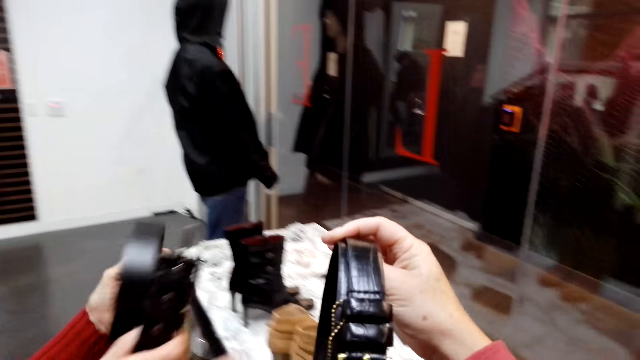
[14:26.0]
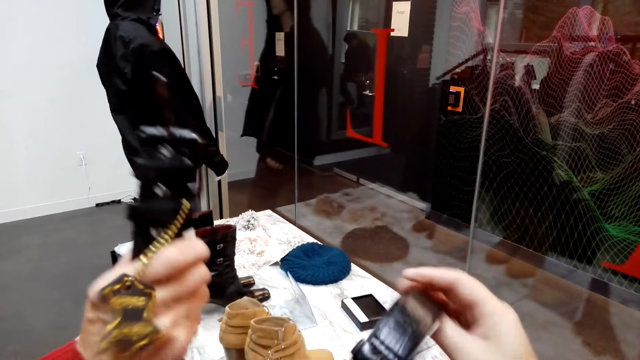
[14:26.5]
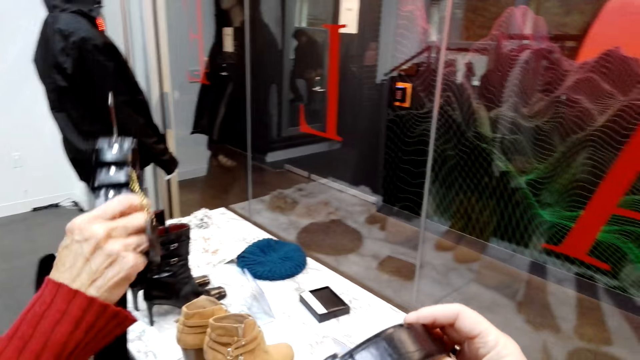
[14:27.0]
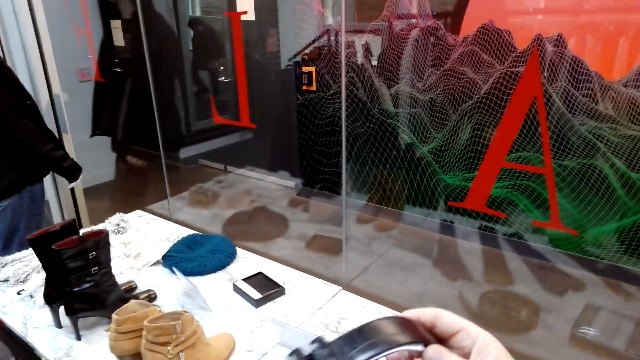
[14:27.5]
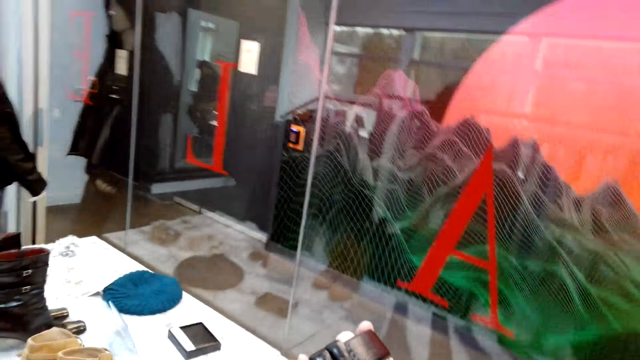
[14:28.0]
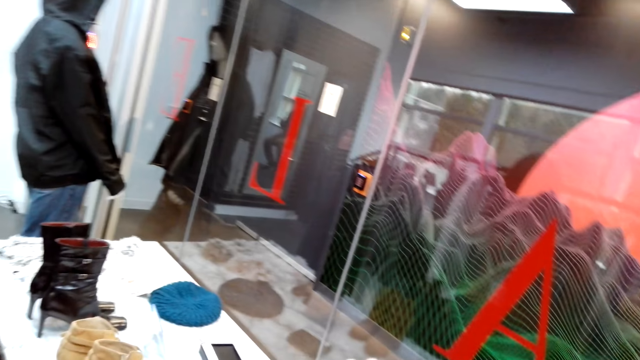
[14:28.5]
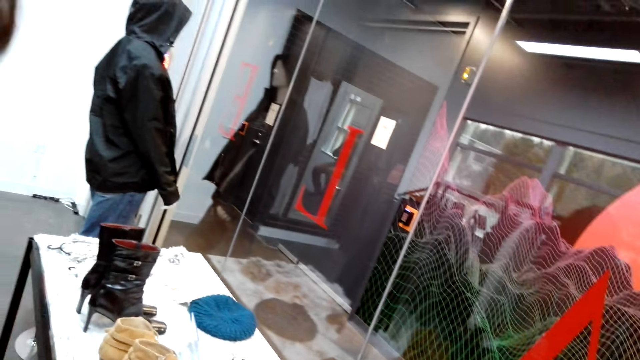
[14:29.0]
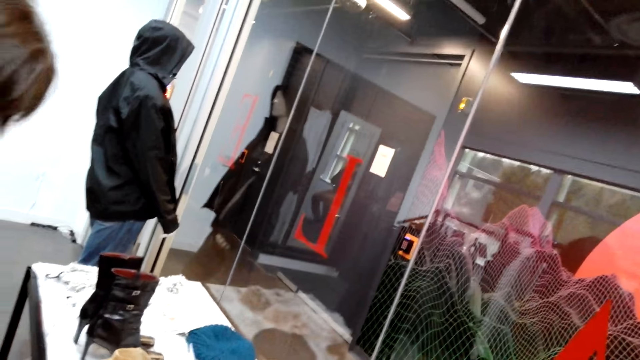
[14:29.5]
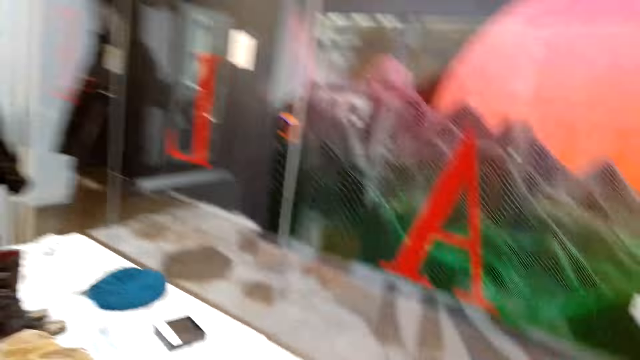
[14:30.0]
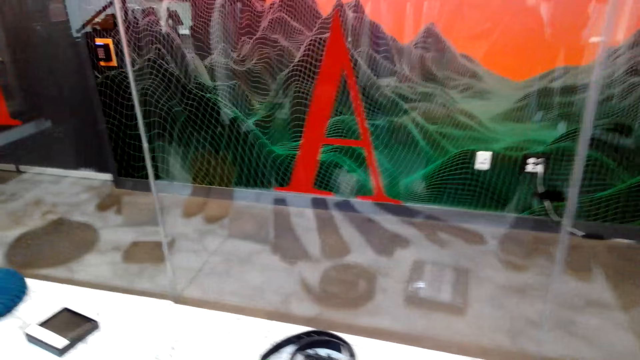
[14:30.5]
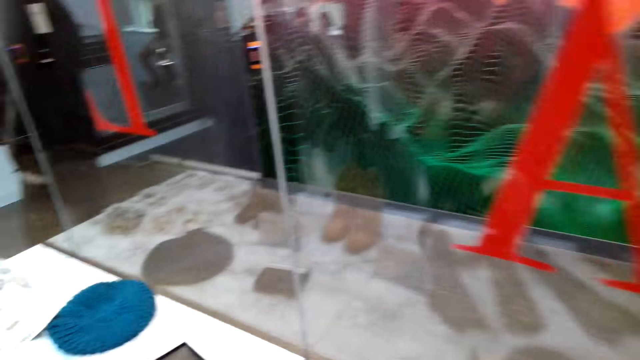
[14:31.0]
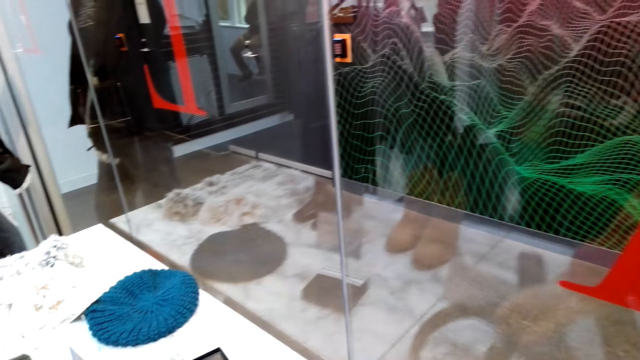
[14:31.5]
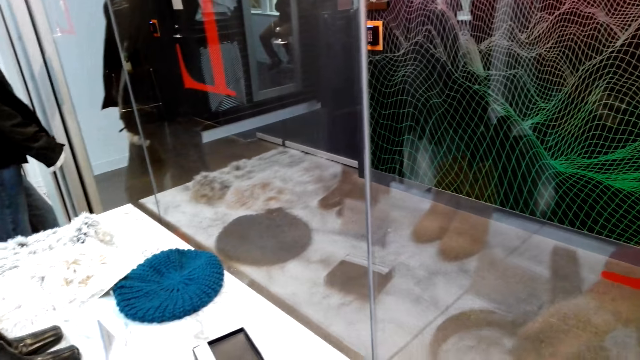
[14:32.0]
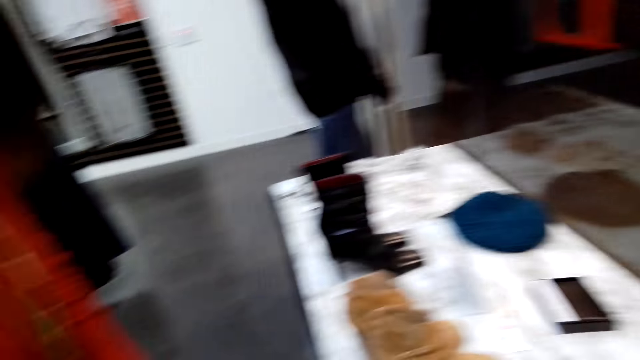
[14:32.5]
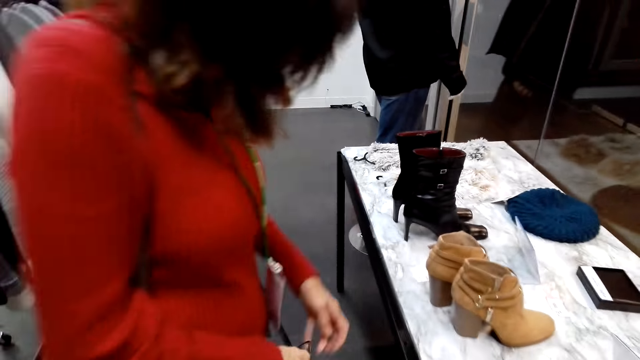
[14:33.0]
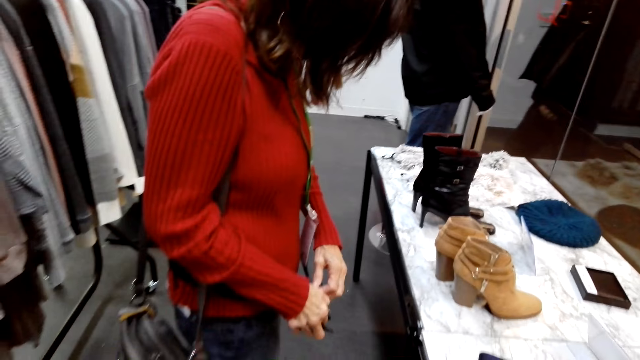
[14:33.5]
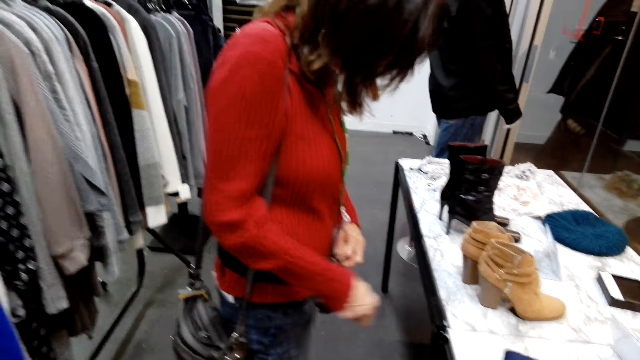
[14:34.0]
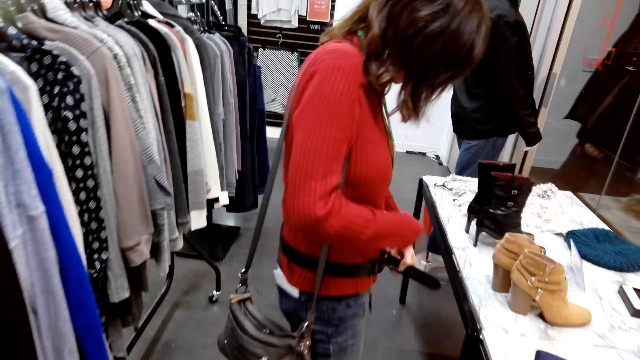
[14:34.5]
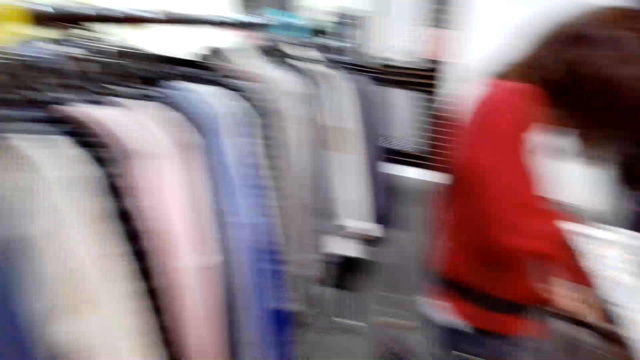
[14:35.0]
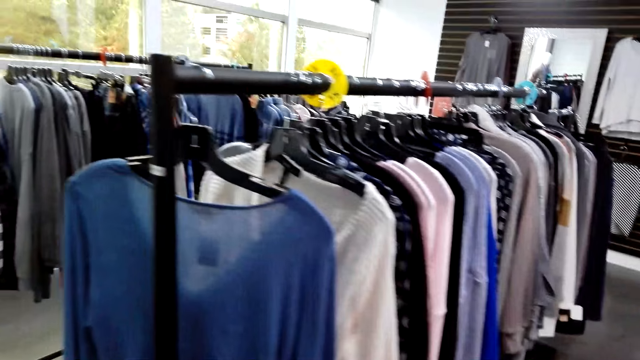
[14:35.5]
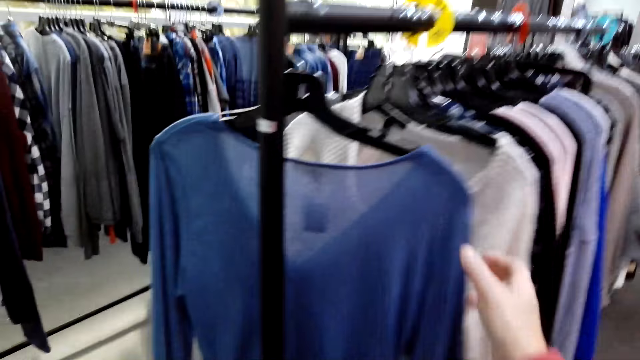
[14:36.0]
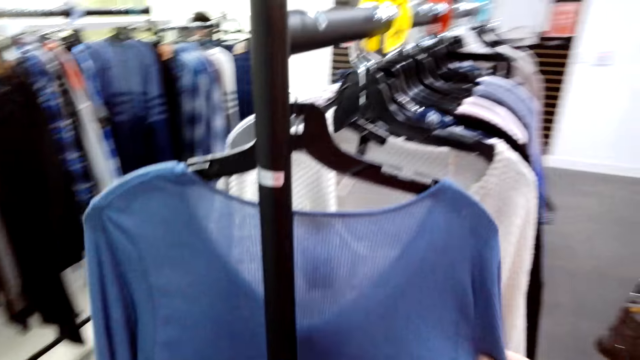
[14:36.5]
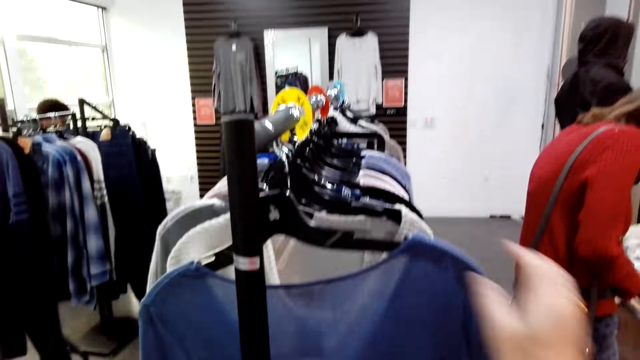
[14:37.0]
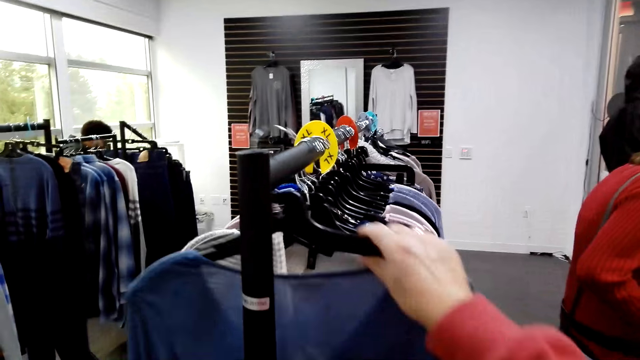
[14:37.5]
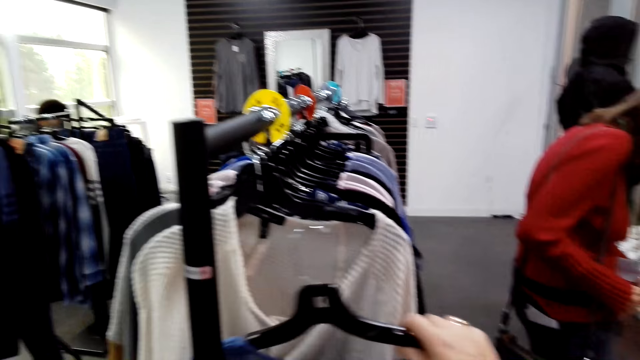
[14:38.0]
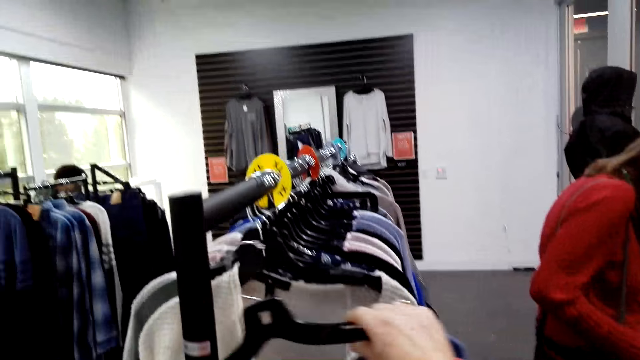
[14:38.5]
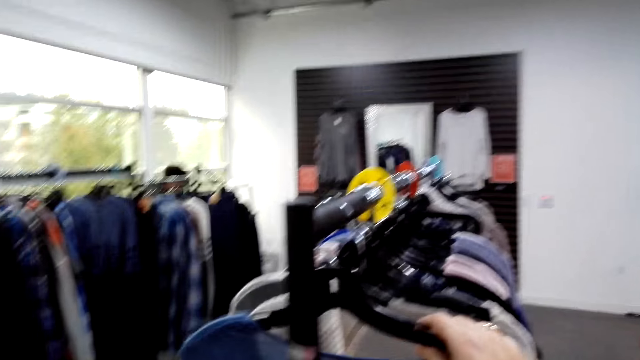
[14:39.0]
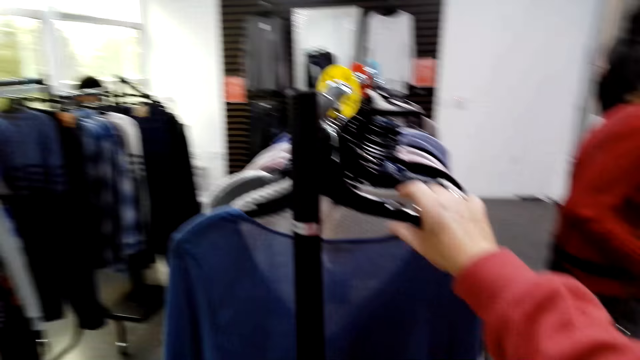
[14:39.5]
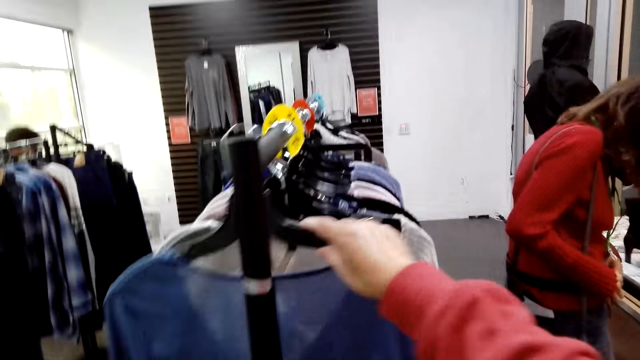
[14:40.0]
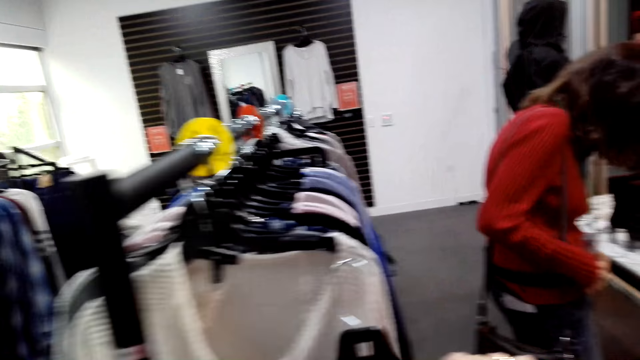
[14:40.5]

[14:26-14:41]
The camera wearer gives a woman a belt. The woman stares at the belt. The camera wearer stares around the shop. They put the belt on the table. They stare around the shop. The woman fits the belt. The camera wearer walks around the shop. They stare at the clothes on the clothes stand. They pick up clothes, a blue top, from the clothes stand. They hang the clothes on the clothes stand.

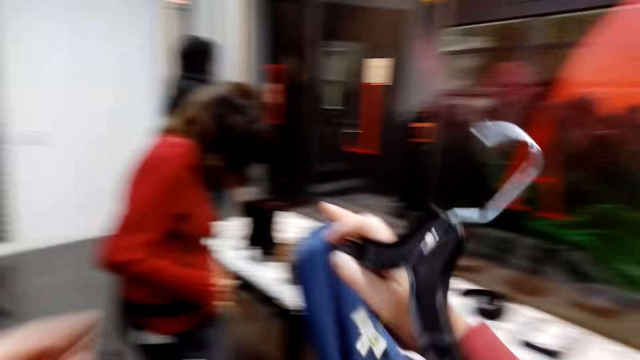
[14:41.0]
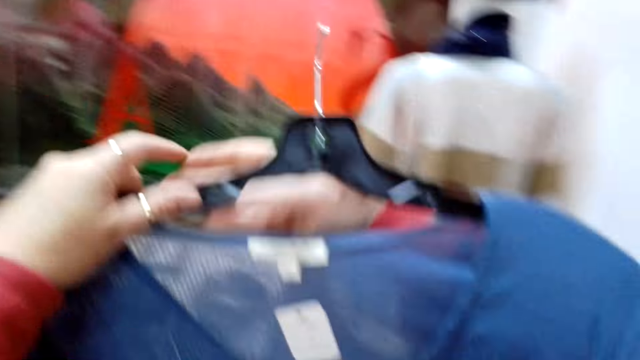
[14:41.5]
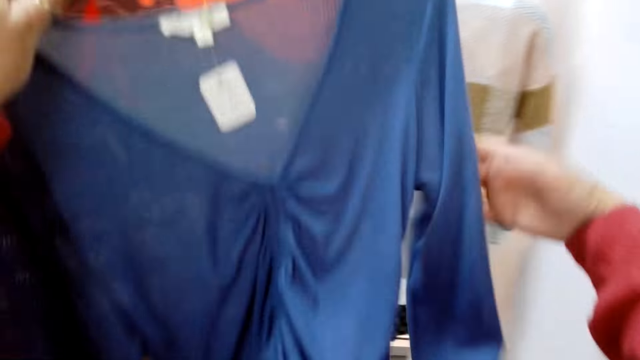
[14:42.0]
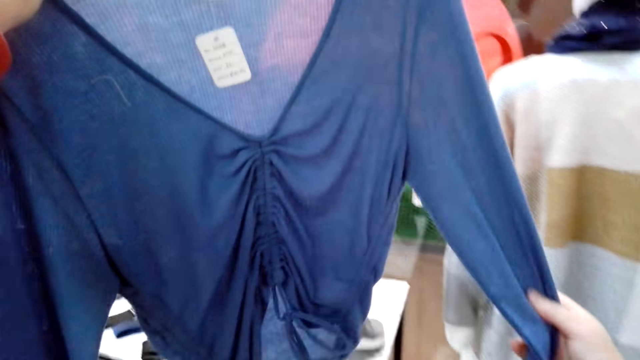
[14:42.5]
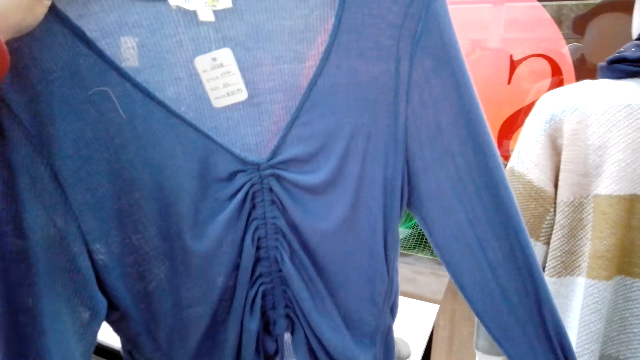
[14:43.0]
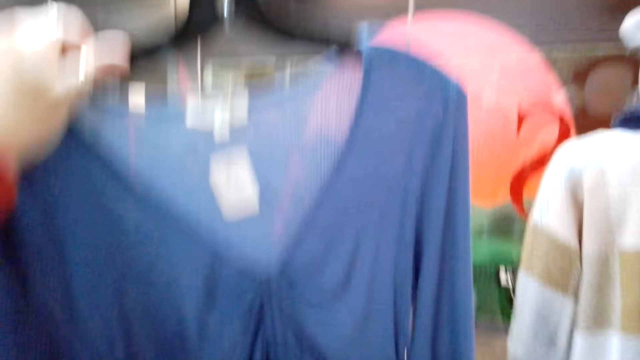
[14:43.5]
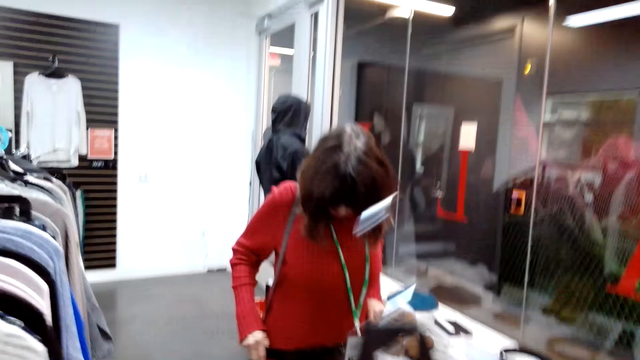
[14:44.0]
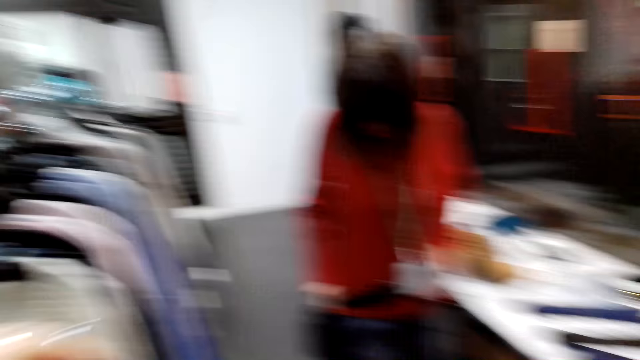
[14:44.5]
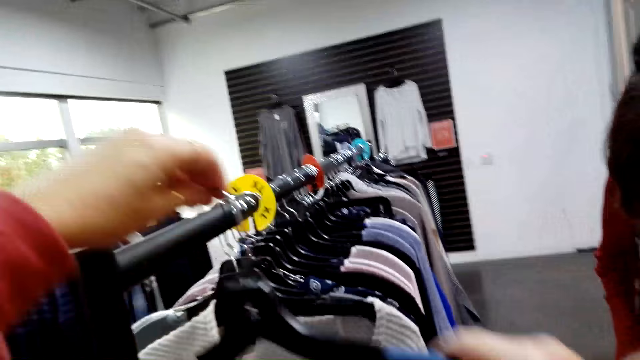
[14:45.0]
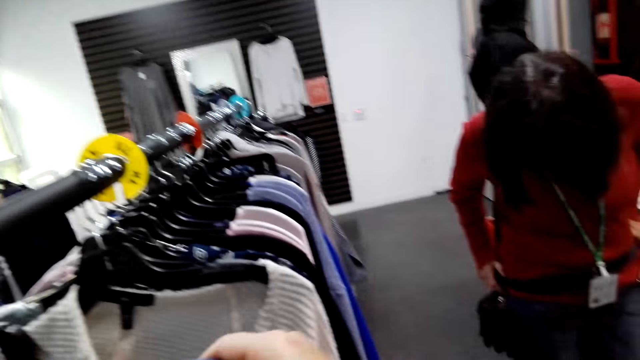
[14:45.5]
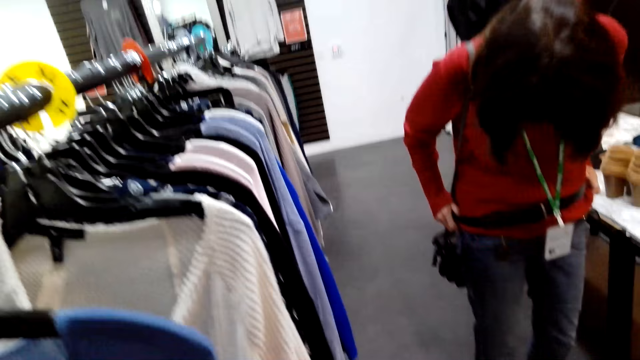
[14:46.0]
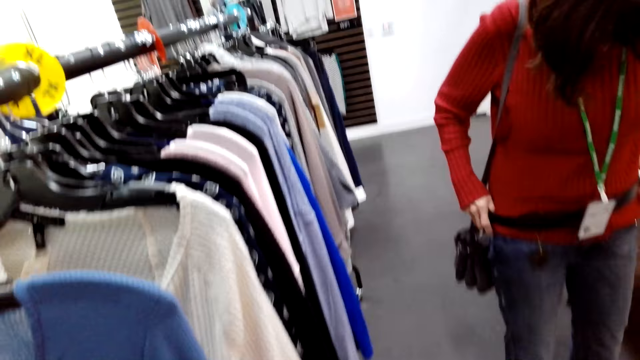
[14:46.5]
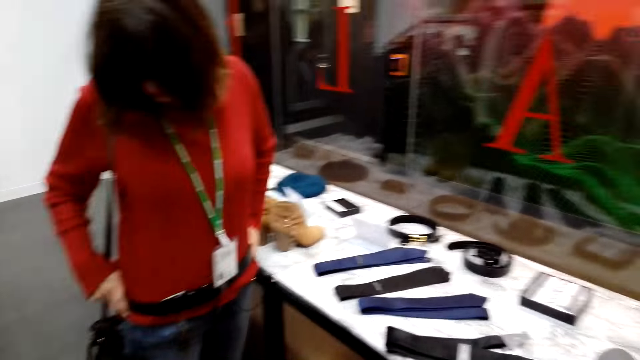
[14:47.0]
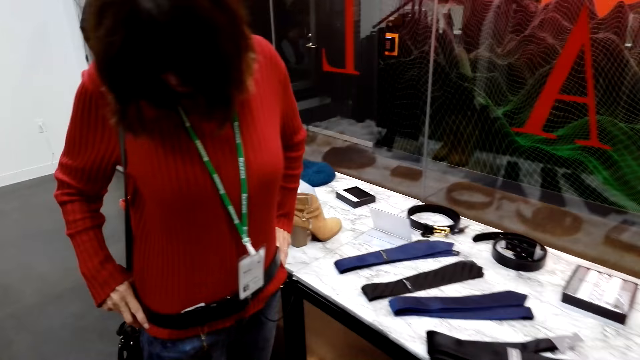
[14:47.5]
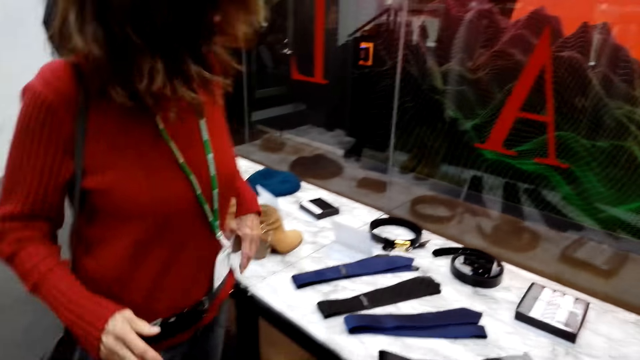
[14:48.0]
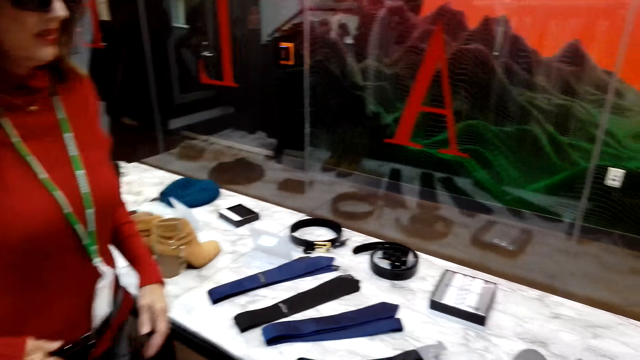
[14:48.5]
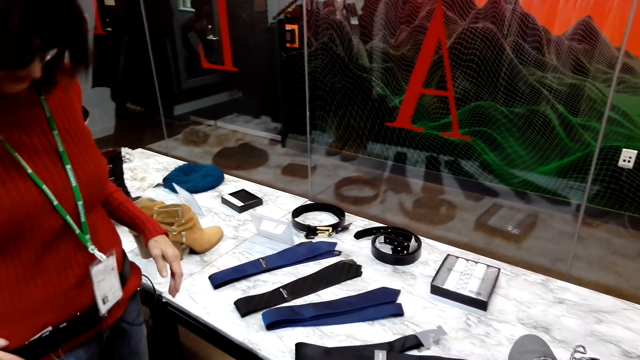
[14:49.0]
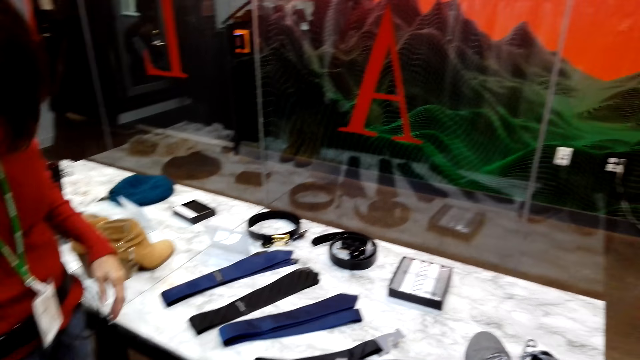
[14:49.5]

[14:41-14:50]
The camera wearer stares at the clothes on the hands. They hang the clothes on the clothes stand. They stare around the shop.
